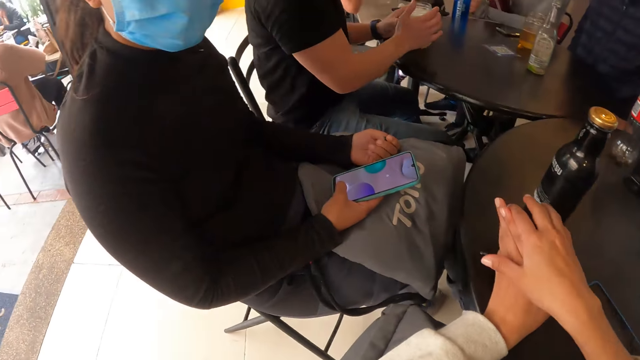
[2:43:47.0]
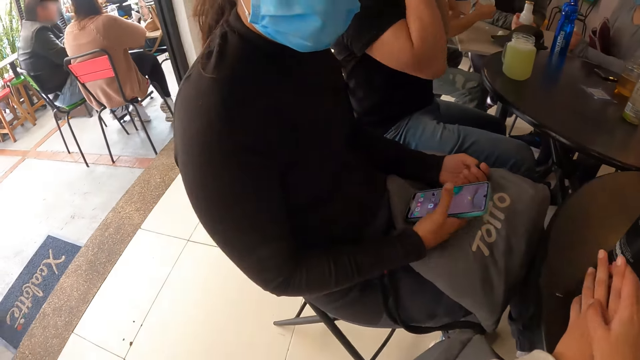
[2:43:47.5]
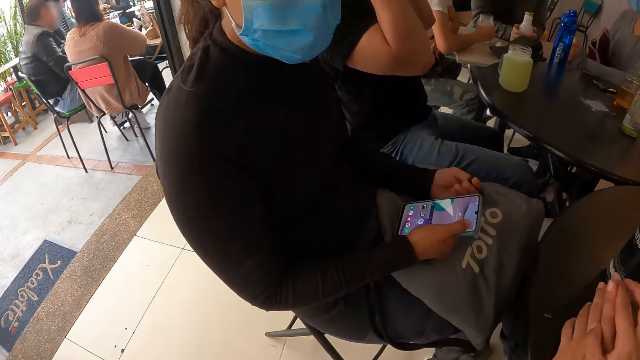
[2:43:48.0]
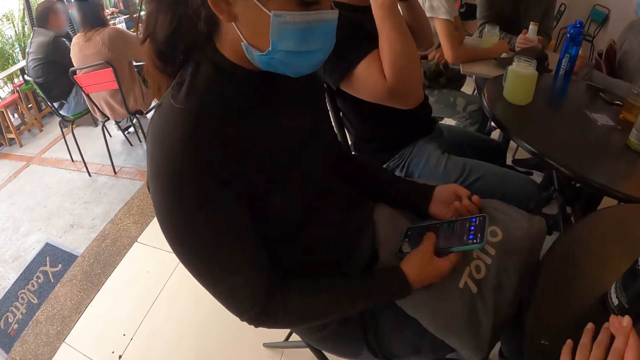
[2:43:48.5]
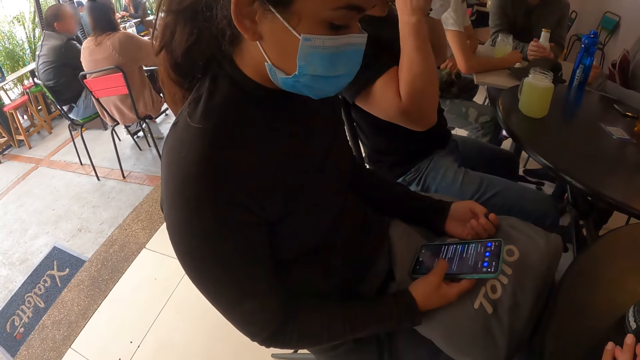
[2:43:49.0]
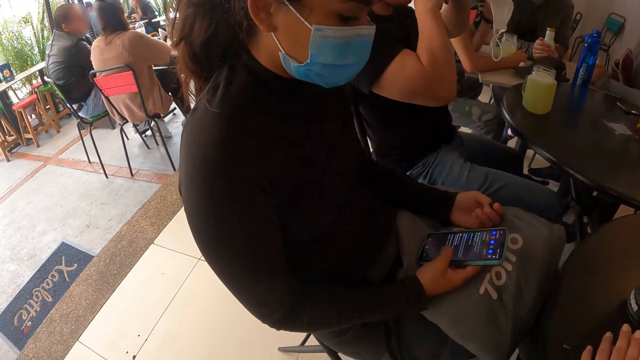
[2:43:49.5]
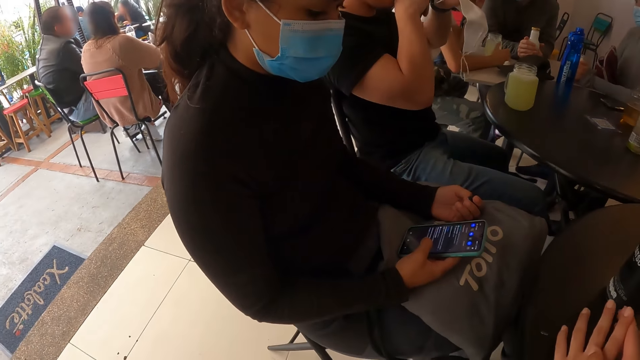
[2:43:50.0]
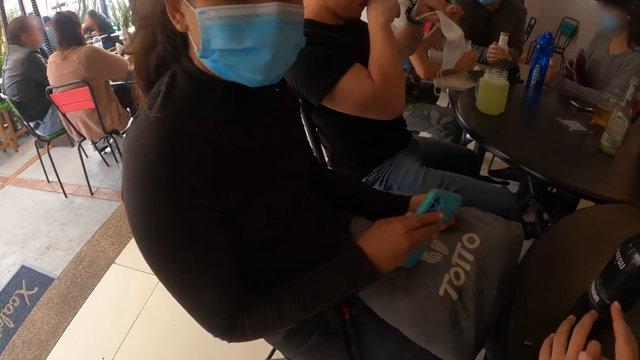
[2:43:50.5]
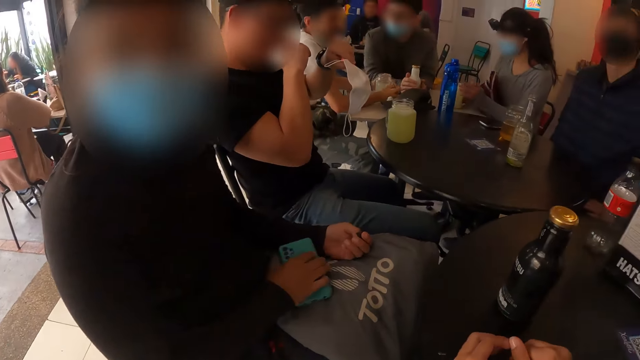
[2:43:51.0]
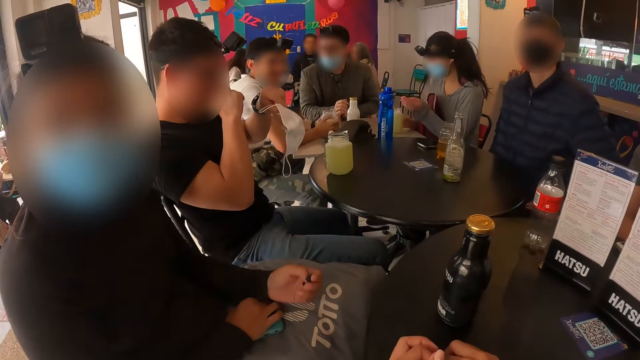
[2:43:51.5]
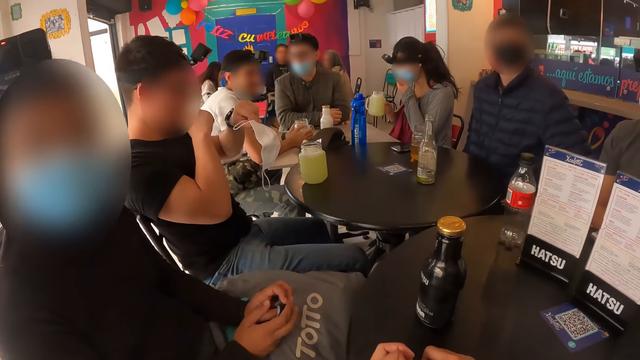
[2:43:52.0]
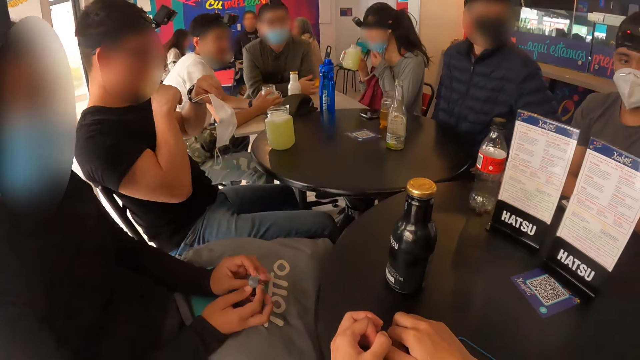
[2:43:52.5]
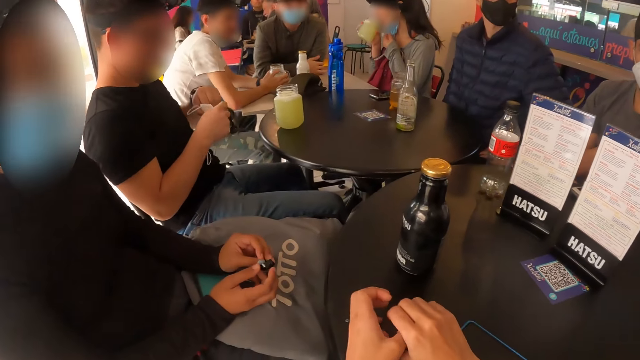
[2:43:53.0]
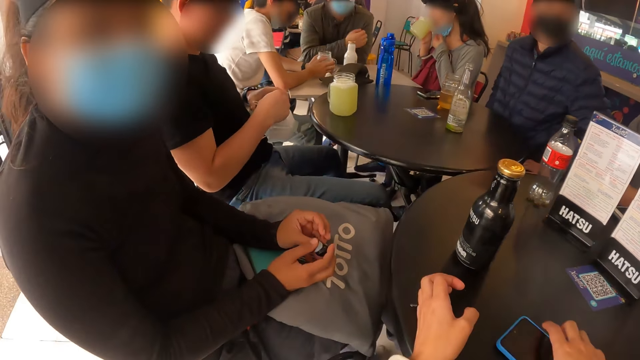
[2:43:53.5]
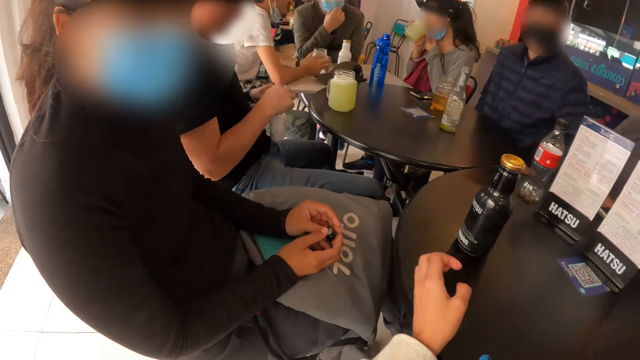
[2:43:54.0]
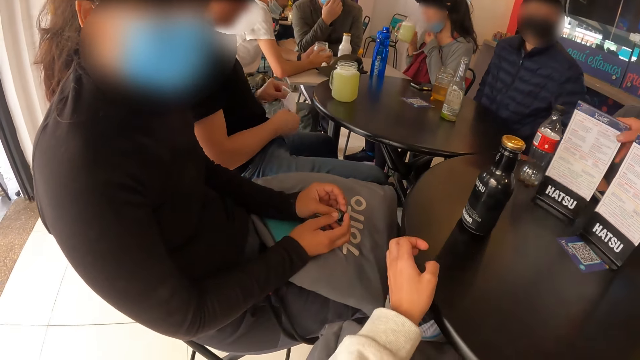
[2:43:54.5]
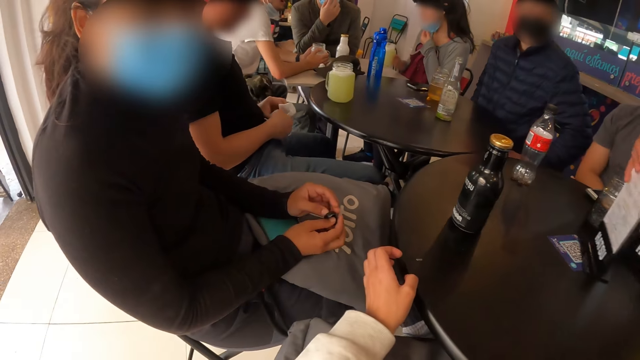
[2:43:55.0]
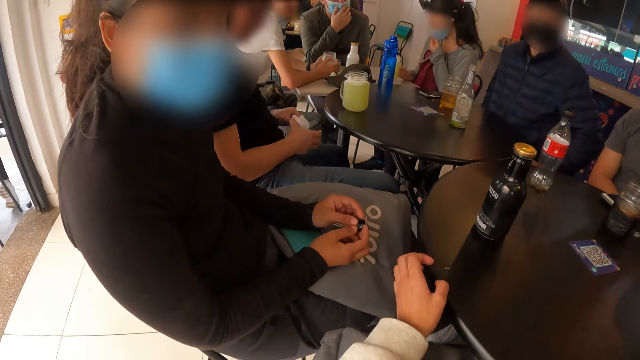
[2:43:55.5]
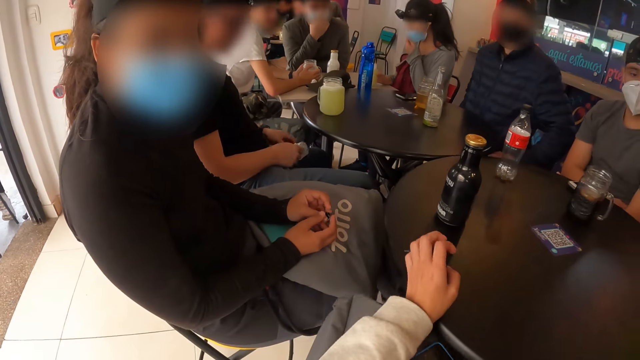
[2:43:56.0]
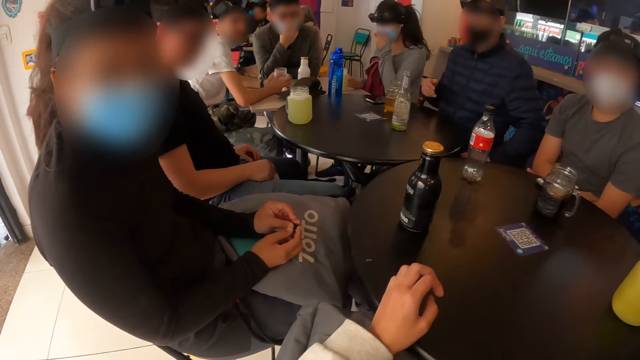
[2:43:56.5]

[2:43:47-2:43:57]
A man holds a bottle on the table with his right hand. Another man drops the cup on the table with his right hand. Another man removes a face mask from his face with both hands. A woman lifts the cup from the table with her right hand. The woman drinks from the cup in her right hand. The camera wearer moves the mobile phone on the table with her right hand. A waiter picks up the menus from the table with her right hand. The camera wearer interacts with another woman.

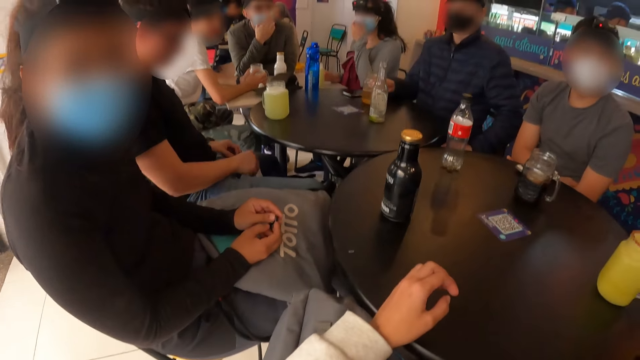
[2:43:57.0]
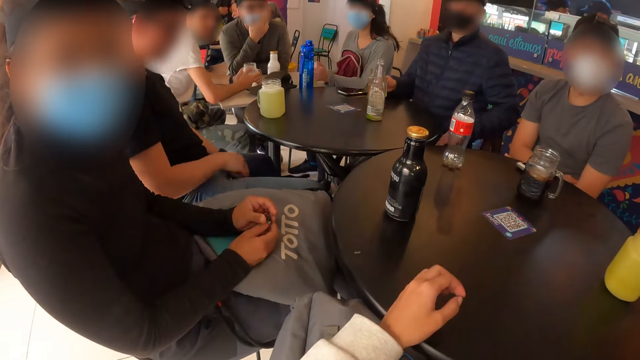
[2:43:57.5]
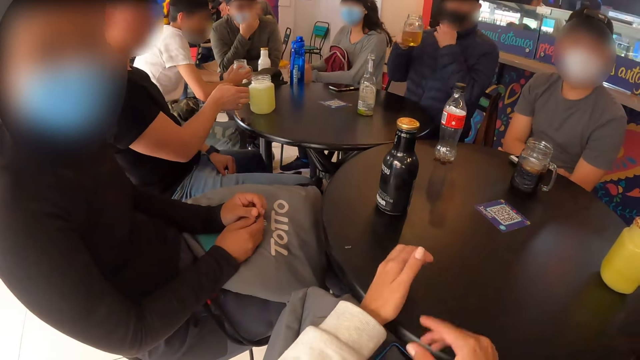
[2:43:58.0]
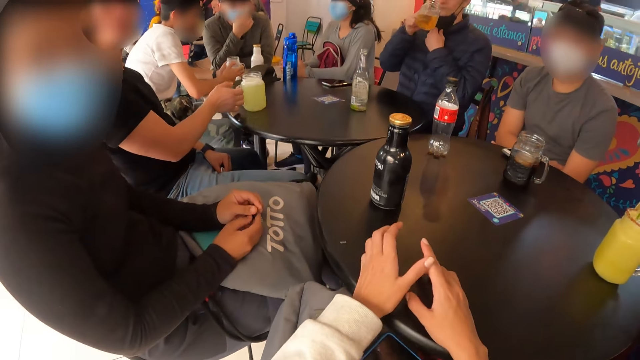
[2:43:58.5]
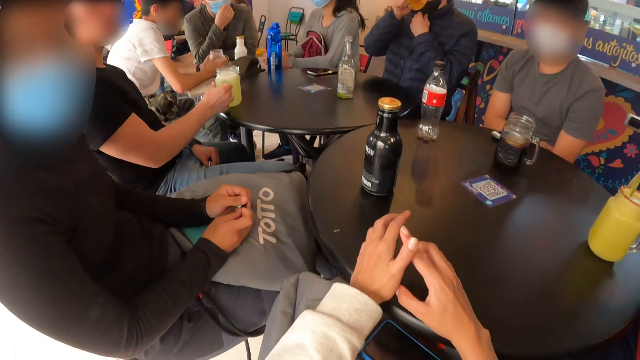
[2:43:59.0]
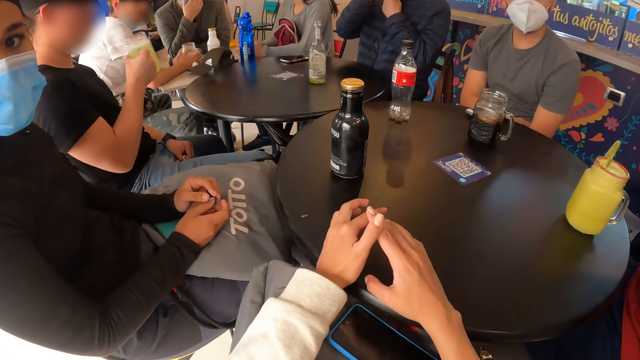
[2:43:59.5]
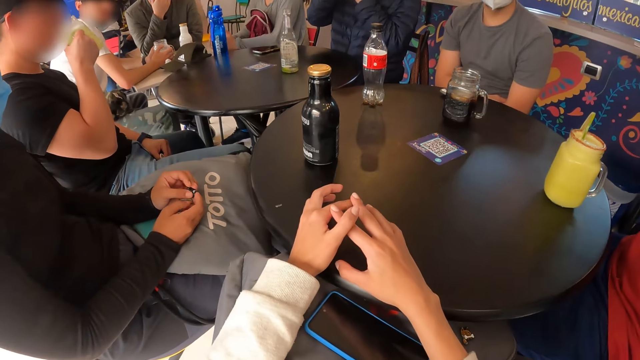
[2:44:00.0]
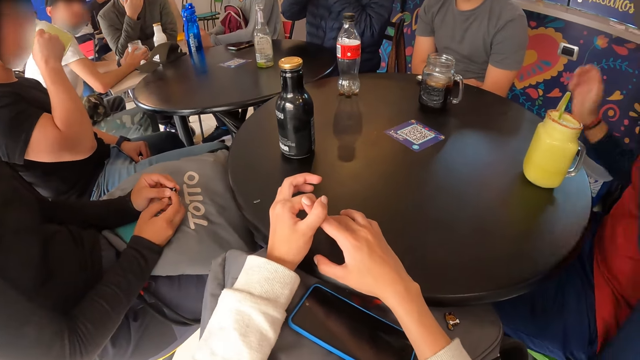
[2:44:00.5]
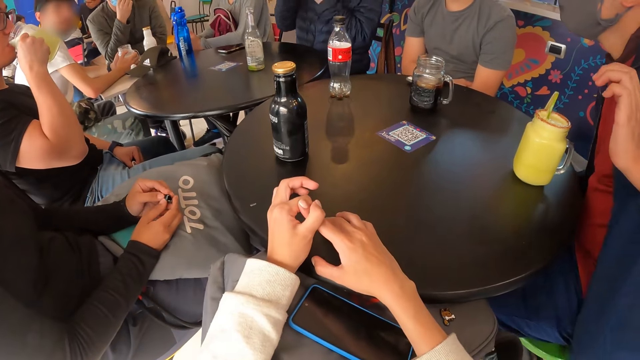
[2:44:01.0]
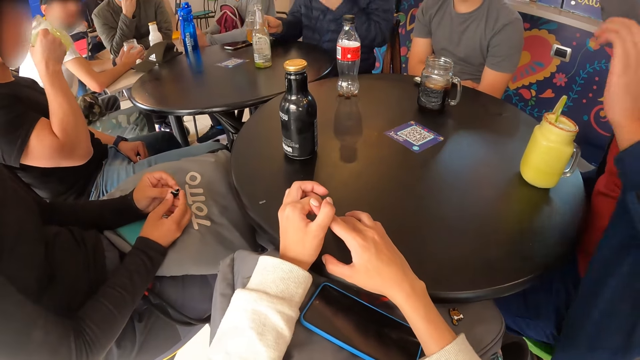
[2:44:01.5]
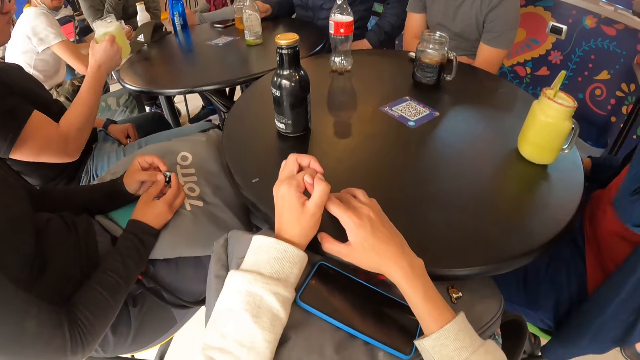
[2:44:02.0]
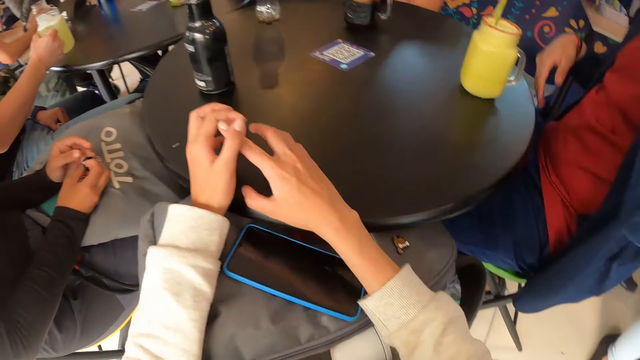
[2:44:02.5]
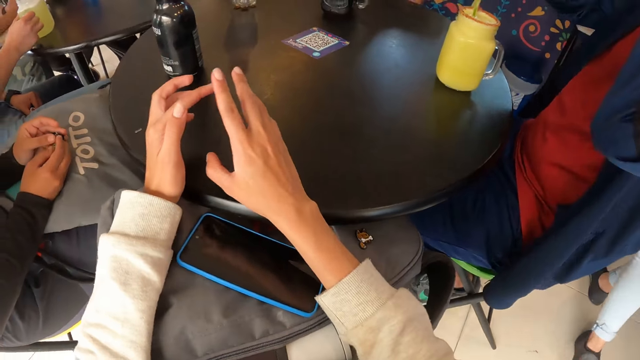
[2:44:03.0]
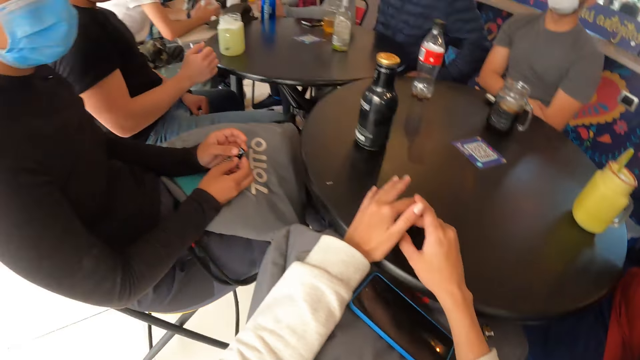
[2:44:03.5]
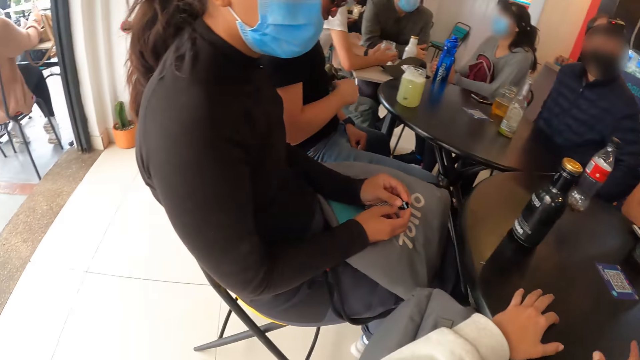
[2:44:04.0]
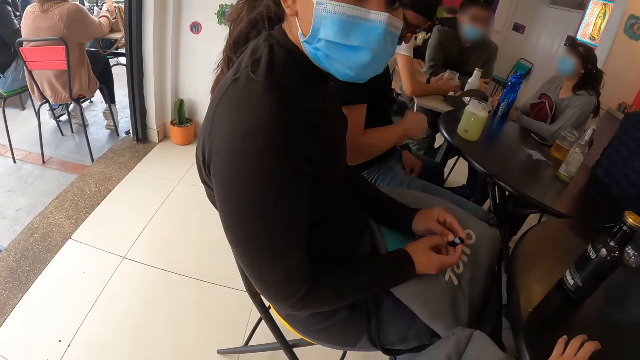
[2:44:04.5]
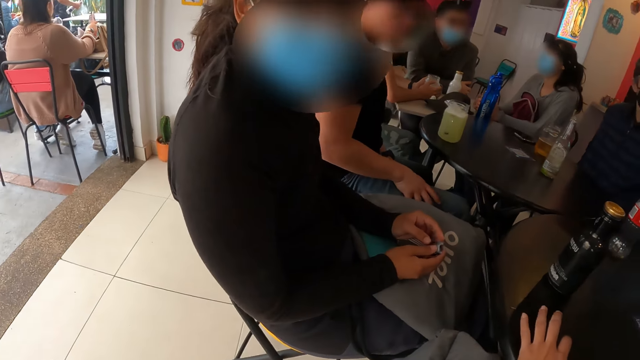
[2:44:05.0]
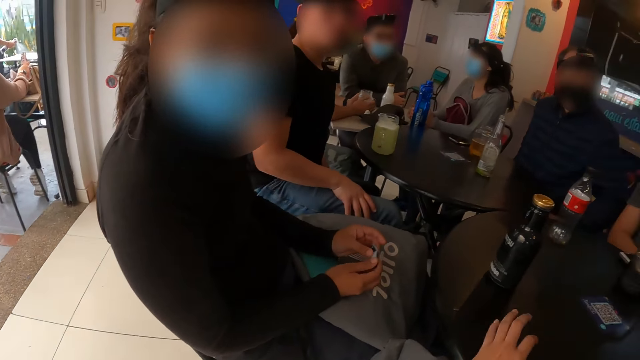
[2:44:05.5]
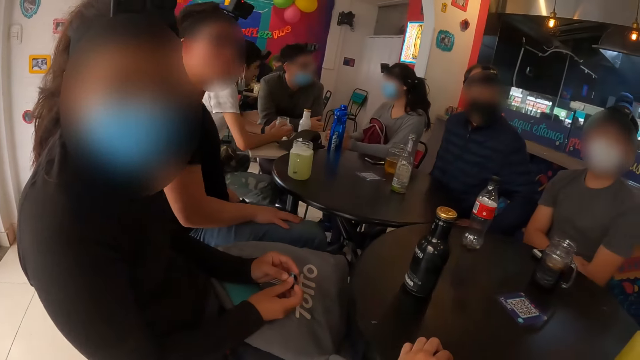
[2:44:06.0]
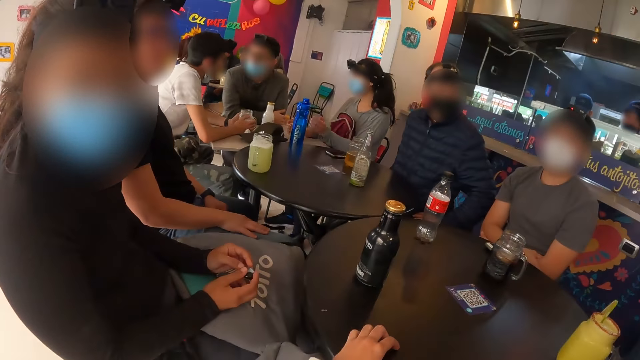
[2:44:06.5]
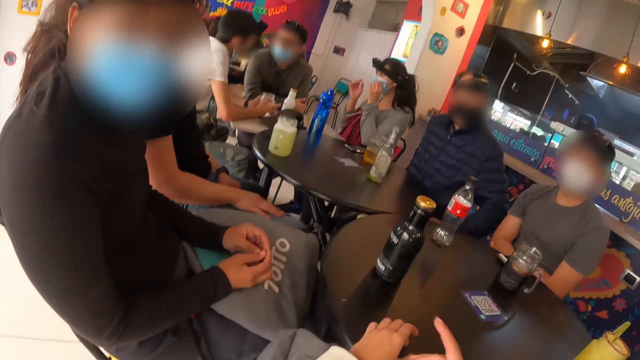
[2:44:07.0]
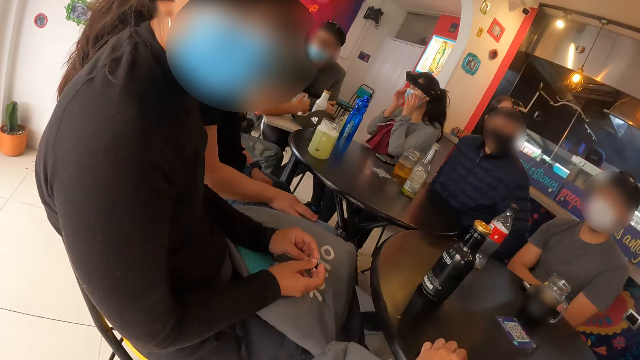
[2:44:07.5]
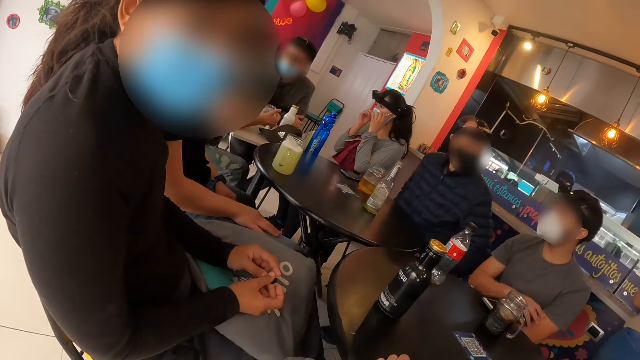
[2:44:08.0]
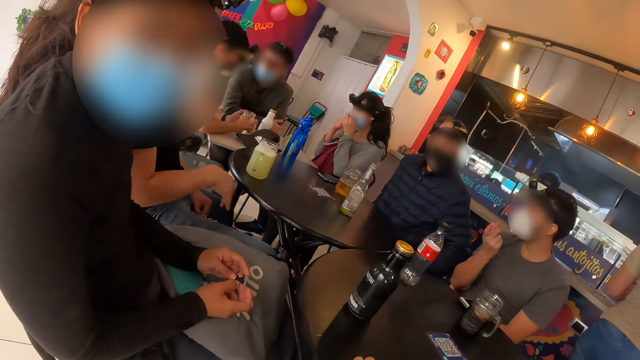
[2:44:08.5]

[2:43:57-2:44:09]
A man lifts the cup from the table with his right hand. Another man picks up the cup from the table with his right hand. The first man drinks from the cup in his right hand. The other man drinks from the cup in his right hand. The first man drops the cup from the table with his right hand. The other man drops the cup on the table with his right hand.
